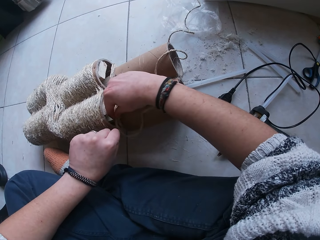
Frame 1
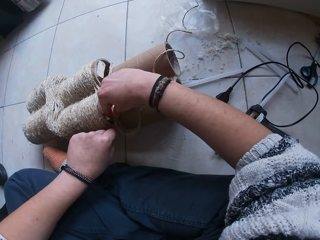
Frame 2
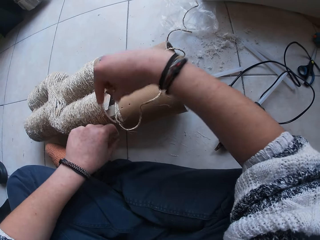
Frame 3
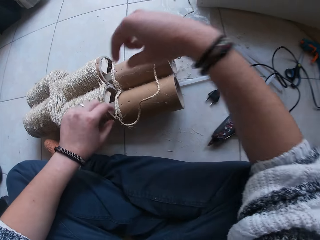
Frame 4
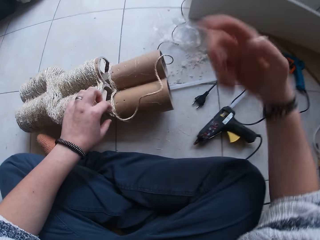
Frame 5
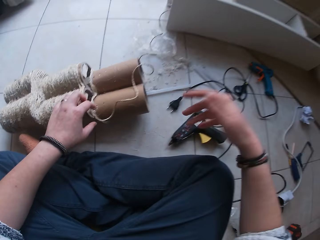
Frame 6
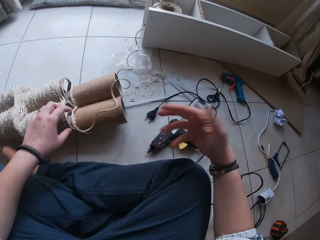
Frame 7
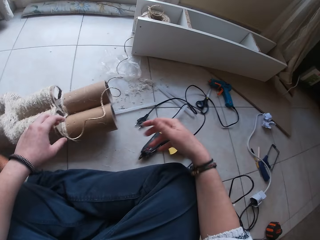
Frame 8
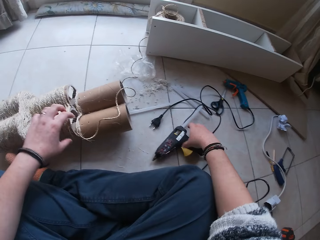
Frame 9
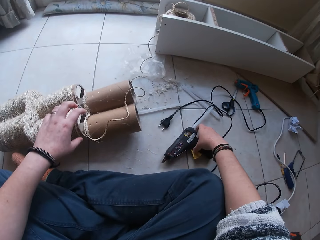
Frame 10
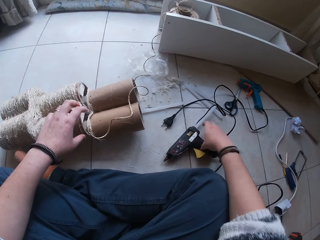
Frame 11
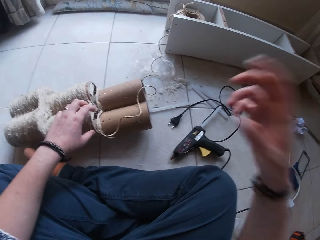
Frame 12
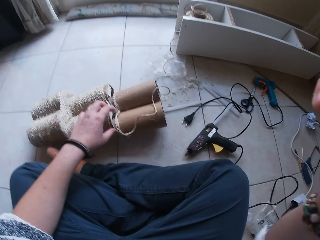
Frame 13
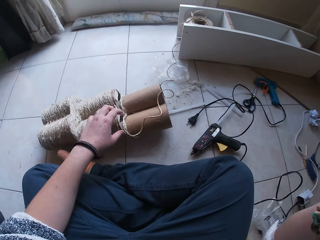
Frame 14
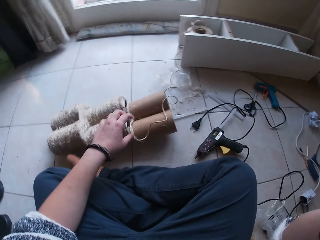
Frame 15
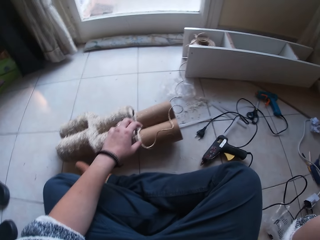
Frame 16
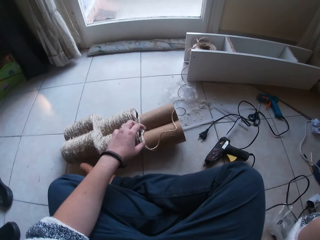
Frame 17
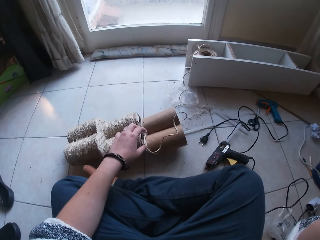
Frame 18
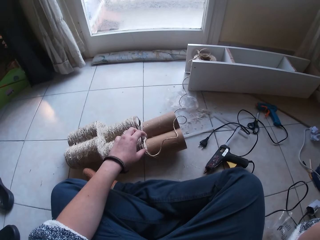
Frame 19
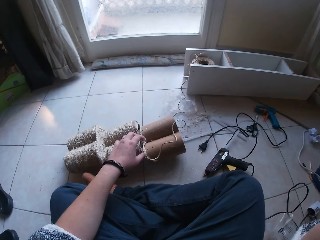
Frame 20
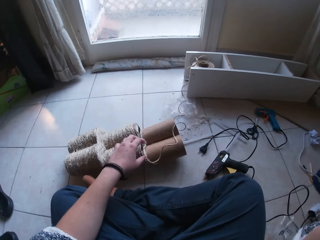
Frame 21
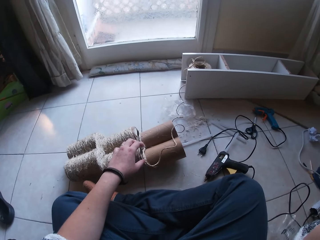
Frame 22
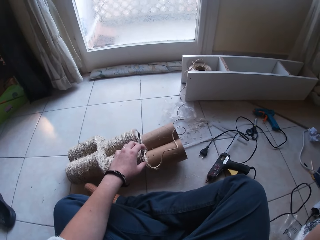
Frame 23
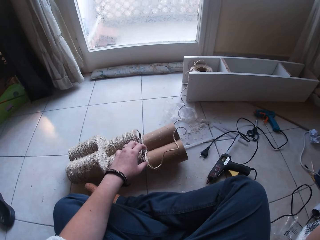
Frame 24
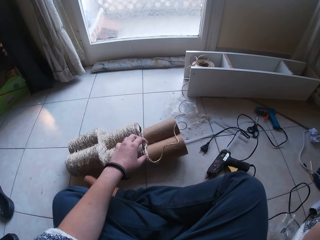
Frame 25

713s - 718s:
The camera wearer shakes her right hand and moves her right hand towards the glue gun on the floor. She picks up the glue gun. She holds the camera.
